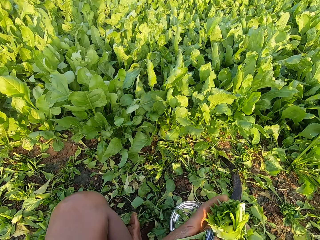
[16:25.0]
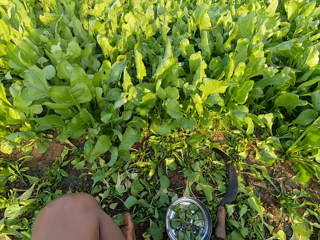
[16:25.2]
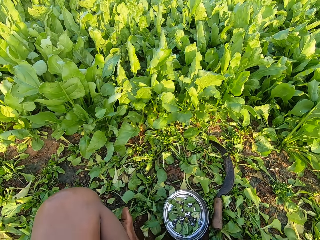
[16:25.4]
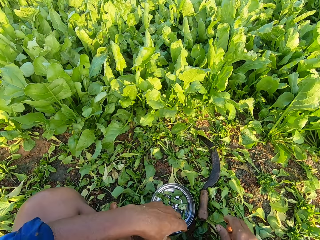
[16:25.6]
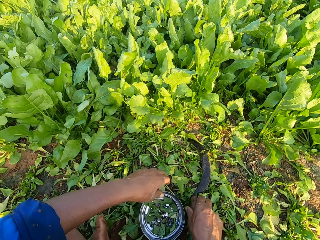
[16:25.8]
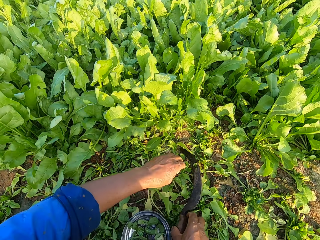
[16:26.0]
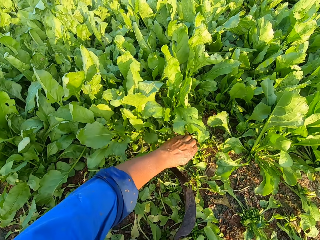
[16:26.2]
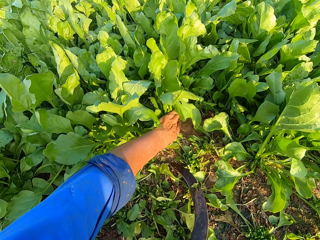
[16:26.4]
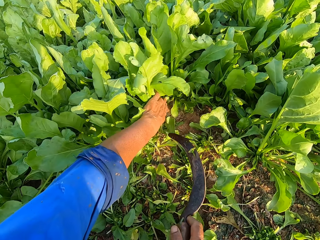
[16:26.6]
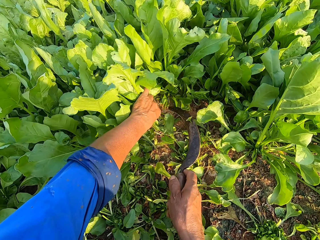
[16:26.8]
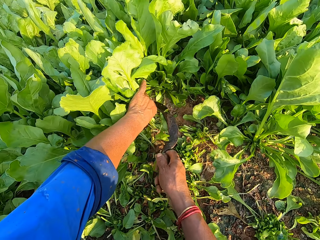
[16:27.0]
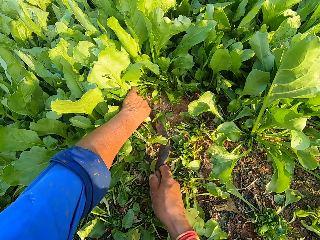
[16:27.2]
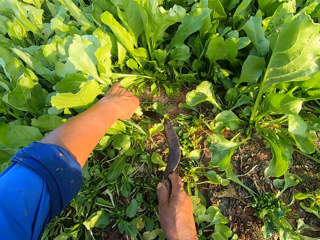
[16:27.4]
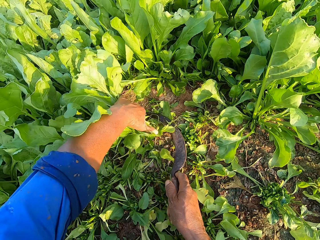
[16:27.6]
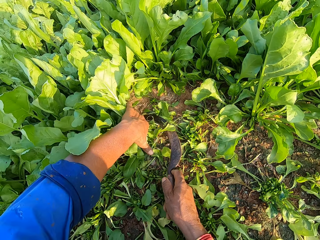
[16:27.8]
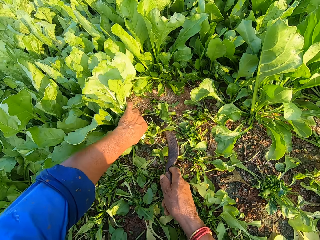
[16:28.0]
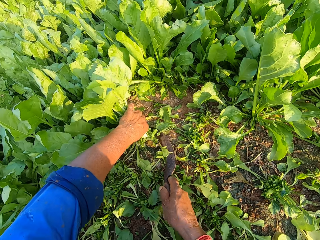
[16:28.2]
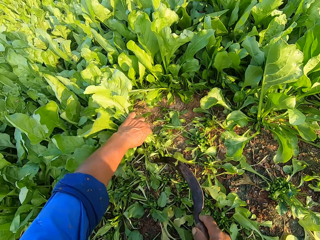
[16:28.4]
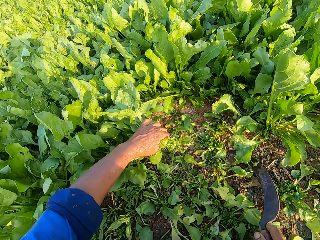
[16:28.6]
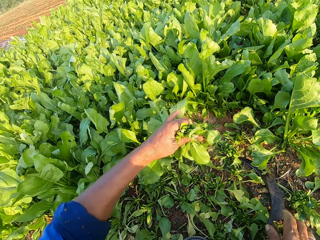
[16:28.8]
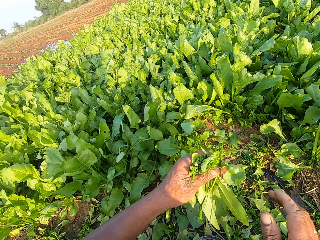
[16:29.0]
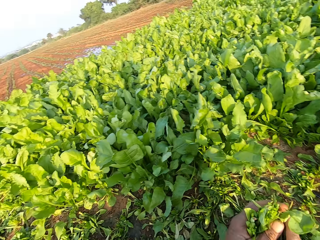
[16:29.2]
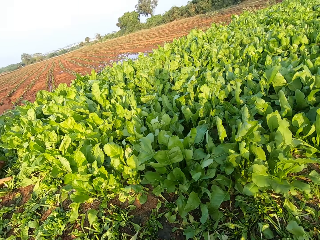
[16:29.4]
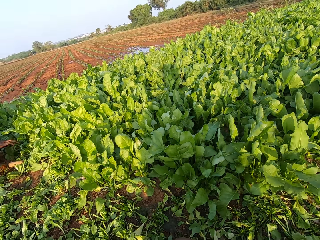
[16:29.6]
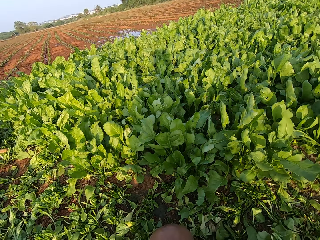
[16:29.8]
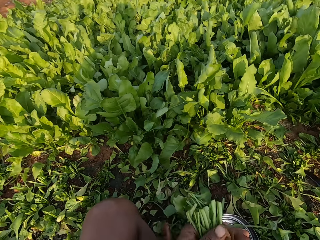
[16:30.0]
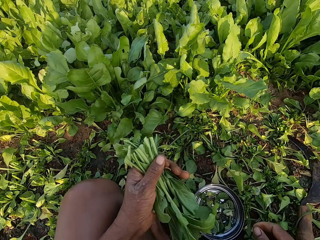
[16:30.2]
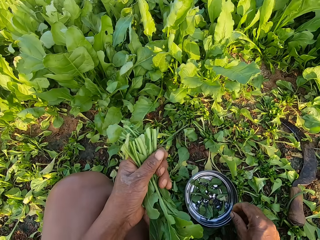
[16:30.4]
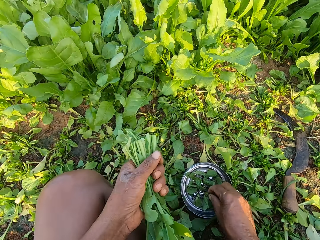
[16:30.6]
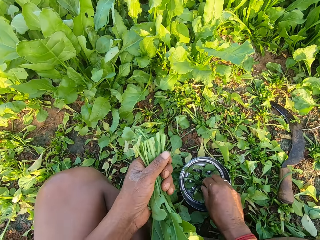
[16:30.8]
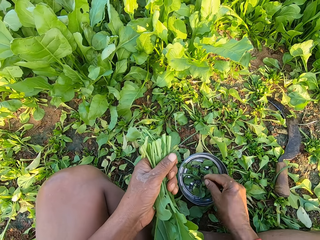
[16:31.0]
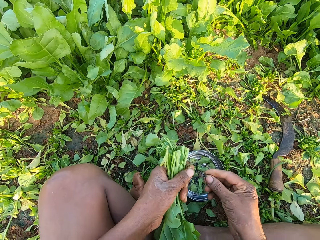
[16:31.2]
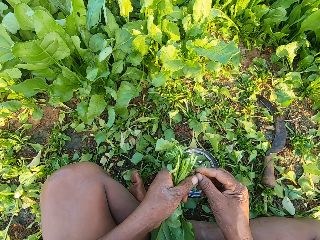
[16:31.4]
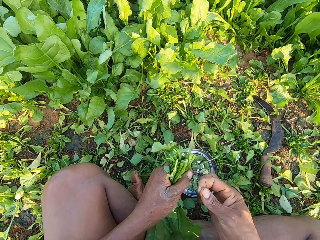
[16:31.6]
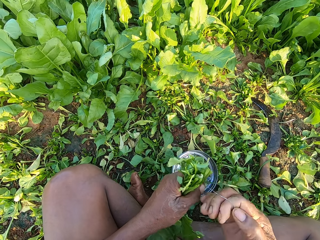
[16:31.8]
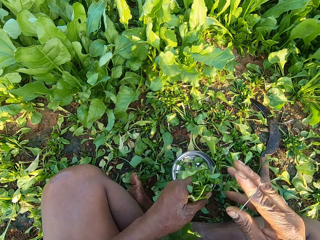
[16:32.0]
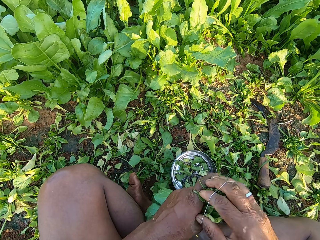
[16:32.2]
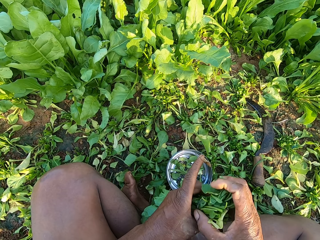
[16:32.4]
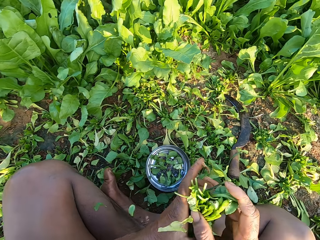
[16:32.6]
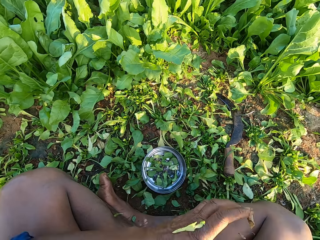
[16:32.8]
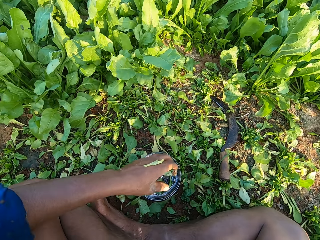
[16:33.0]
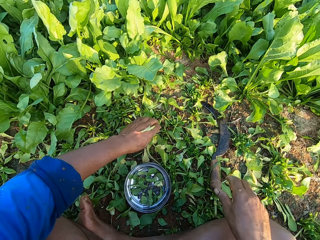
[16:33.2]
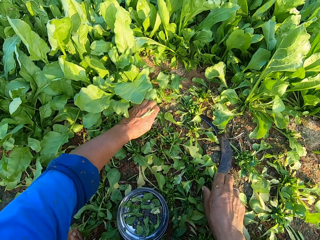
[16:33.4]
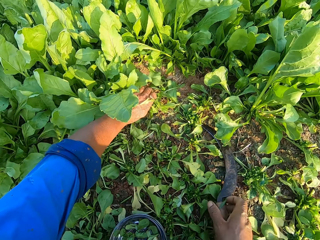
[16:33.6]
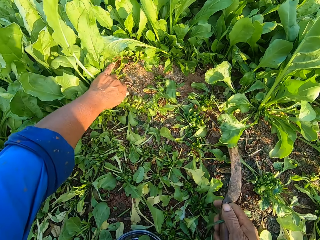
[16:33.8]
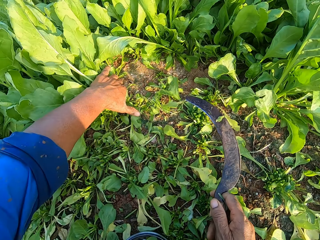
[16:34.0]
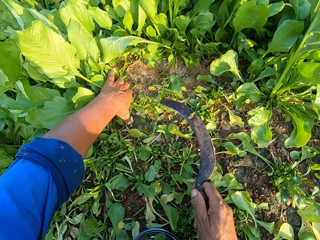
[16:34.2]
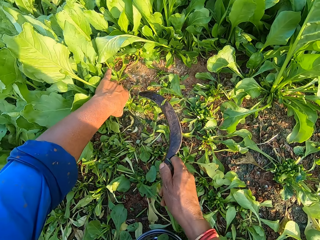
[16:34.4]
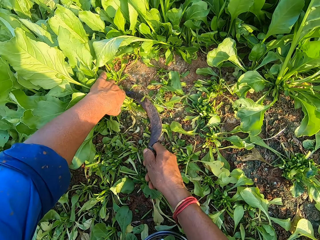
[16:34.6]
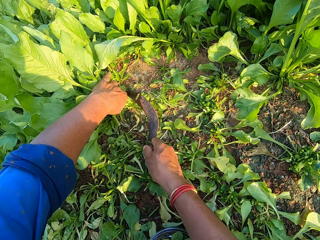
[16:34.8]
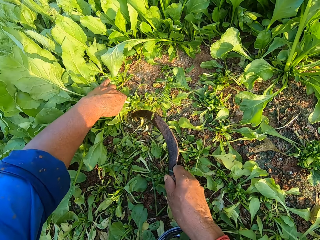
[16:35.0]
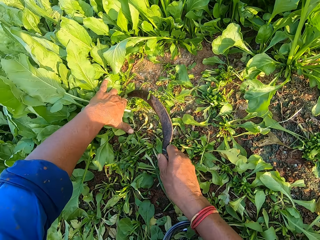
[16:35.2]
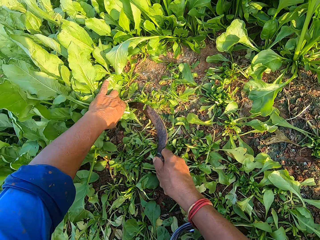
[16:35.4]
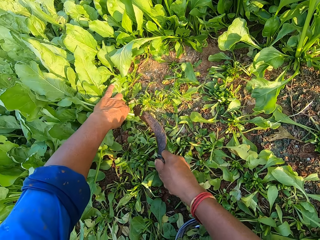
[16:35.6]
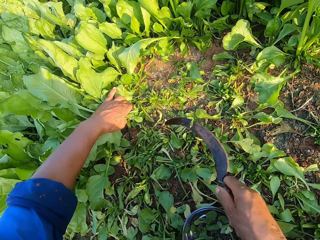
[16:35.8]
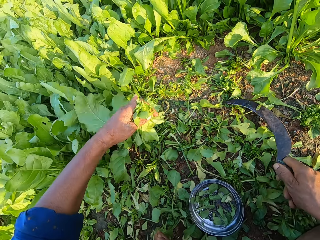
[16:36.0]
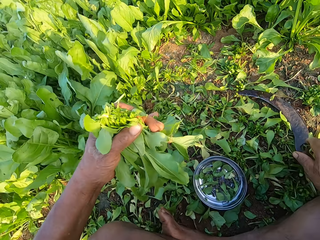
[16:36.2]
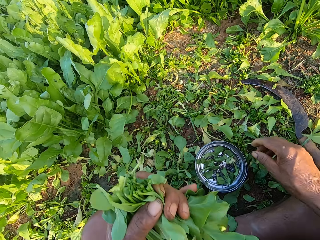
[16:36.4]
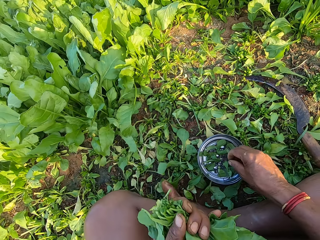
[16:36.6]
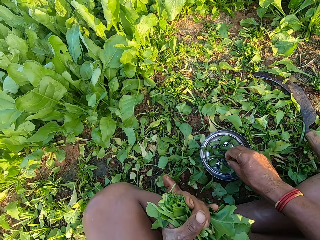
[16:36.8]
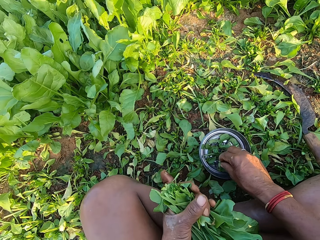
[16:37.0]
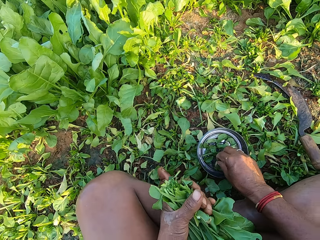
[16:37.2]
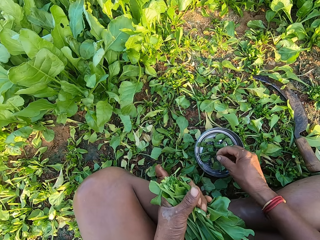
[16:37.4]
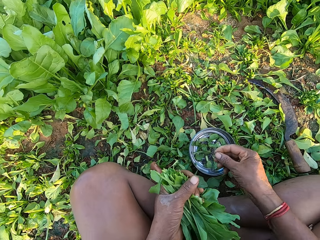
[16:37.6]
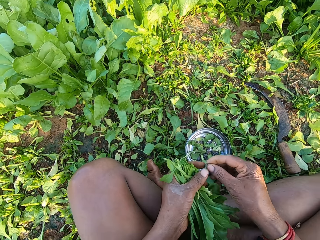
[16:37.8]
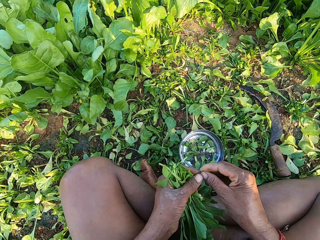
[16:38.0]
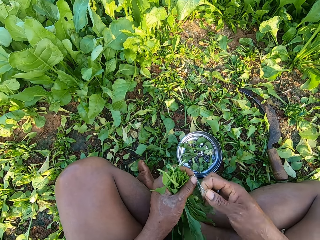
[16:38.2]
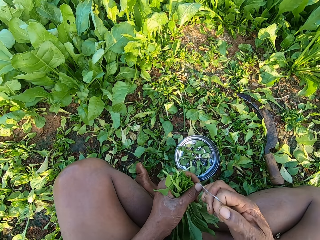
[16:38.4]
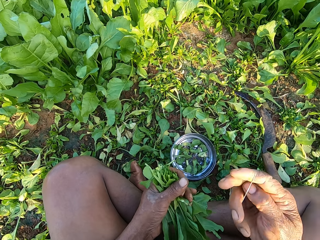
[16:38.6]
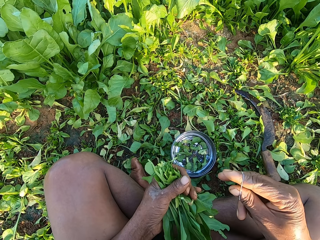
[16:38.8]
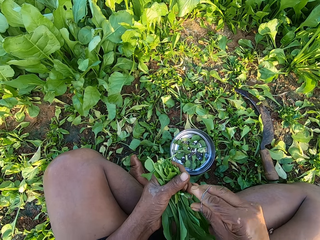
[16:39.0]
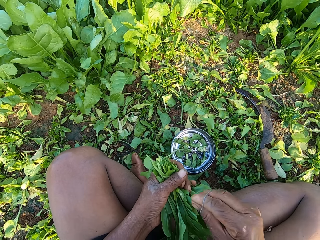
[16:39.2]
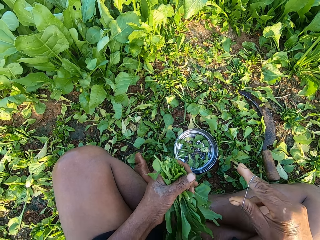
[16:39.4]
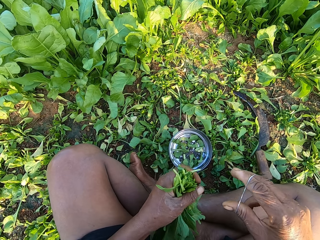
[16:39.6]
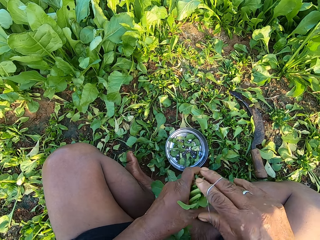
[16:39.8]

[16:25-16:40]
The camera wearer passes the bundle of vegetables in his left hand to his right hand. He drops the bundle of vegetables on the bundles of vegetables on the ground with his right hand. He picks up the knife or sickle from the ground with his right hand. He holds vegetables in the farm with his left hand. He cuts the vegetables in his left hand with the knife in his right hand. He speaks to a person. He drops the knife on the ground with his right hand. He arranges the vegetables with both hands. He looks around. He picks up a rubber band from the silver plate on the ground with his right hand. He holds the rubber band with both hands. He bands the vegetables in his left hand with the rubber band in his right hand. He passes the bundle of vegetables in his left hand to his right hand. He drops the bundle of vegetables on the bundles of vegetables on the ground with his right hand. He picks up the knife from the ground with his right hand. He holds vegetables in the farm with his left hand. He cuts the vegetables in his left hand with the knife in his right hand. He holds vegetables in the farm with his left hand. He cuts the vegetables in his left hand with the knife in his right hand. He drops the knife on the ground with his right hand. He picks up a rubber band from the plate on the ground with his right hand. He holds the rubber band with both hands.

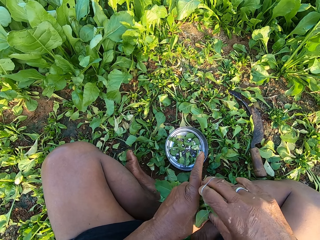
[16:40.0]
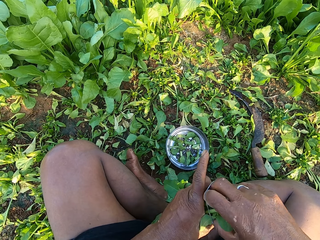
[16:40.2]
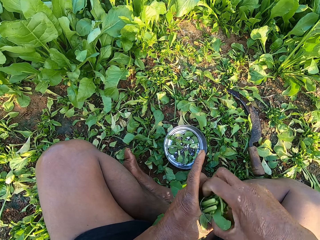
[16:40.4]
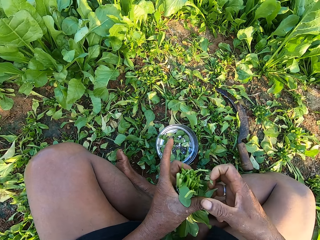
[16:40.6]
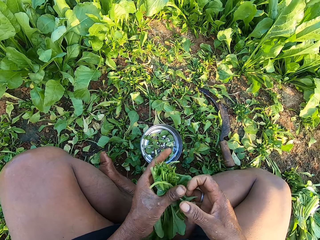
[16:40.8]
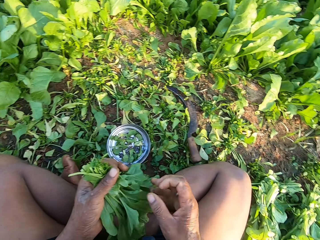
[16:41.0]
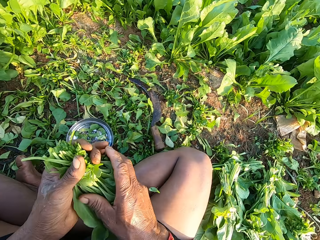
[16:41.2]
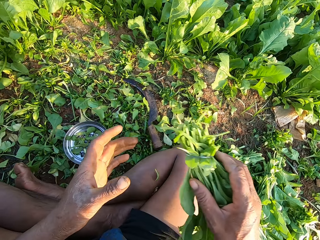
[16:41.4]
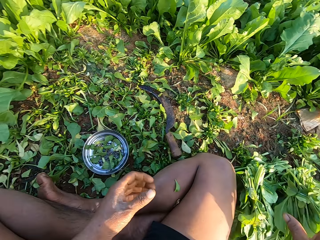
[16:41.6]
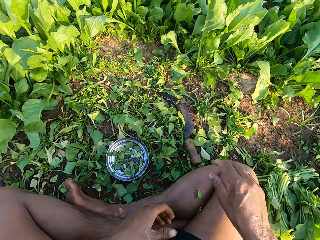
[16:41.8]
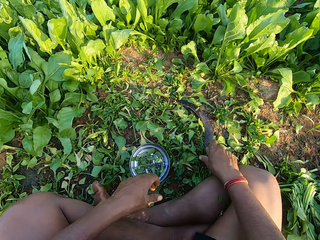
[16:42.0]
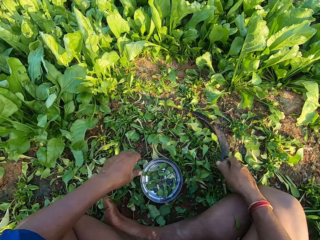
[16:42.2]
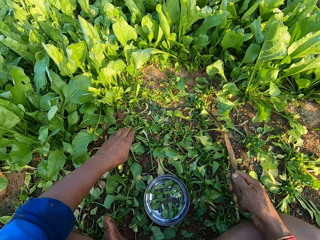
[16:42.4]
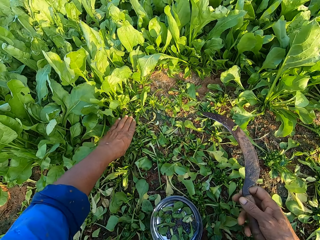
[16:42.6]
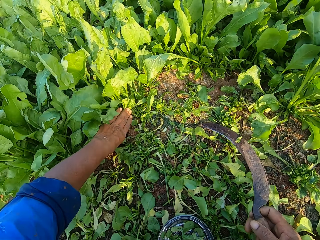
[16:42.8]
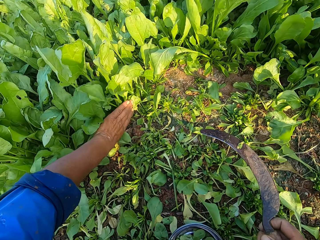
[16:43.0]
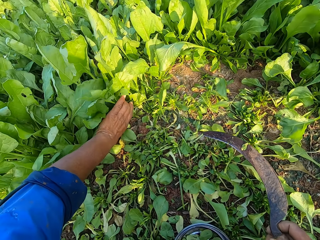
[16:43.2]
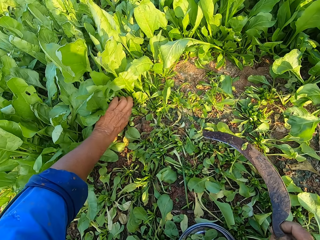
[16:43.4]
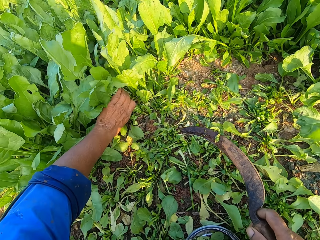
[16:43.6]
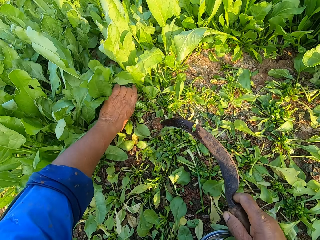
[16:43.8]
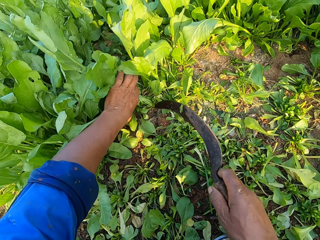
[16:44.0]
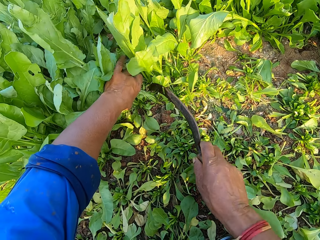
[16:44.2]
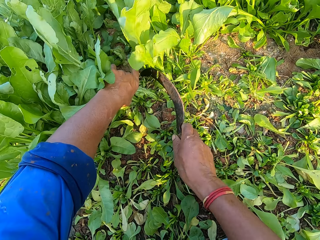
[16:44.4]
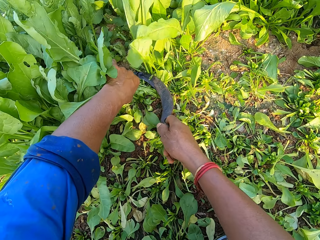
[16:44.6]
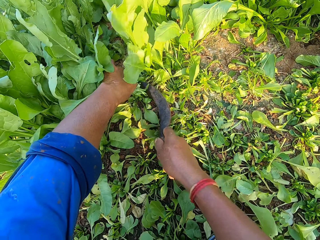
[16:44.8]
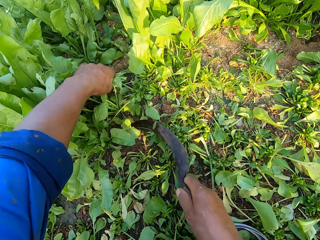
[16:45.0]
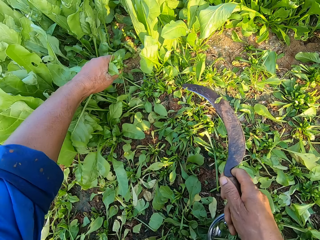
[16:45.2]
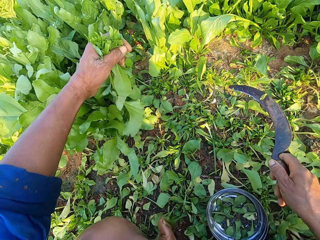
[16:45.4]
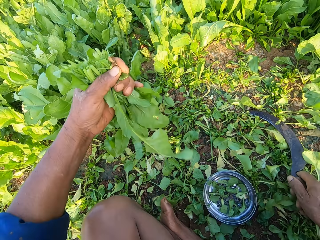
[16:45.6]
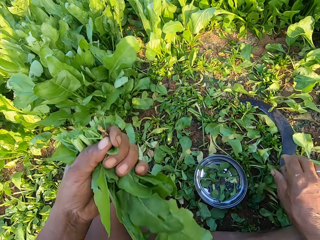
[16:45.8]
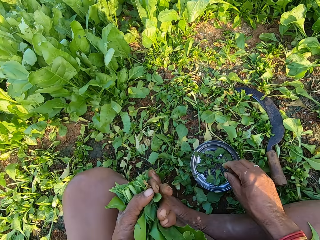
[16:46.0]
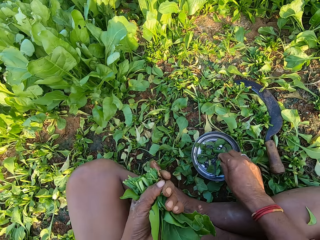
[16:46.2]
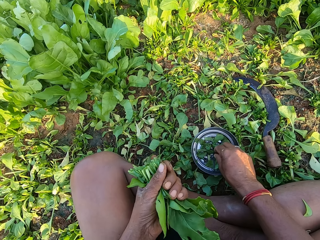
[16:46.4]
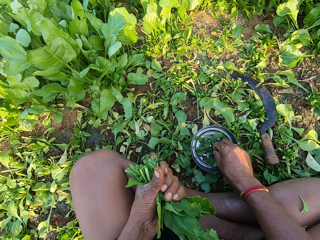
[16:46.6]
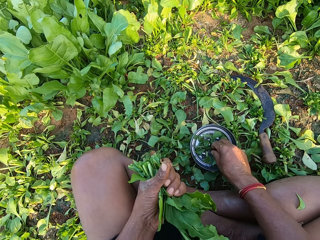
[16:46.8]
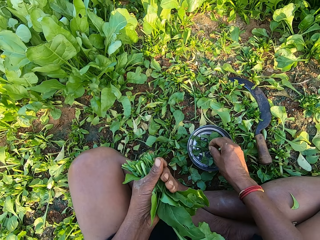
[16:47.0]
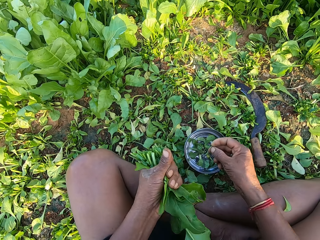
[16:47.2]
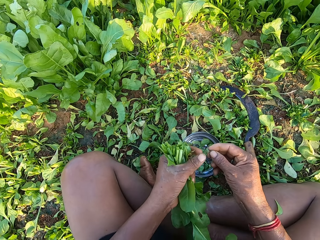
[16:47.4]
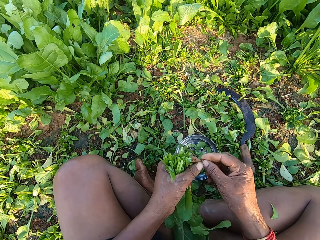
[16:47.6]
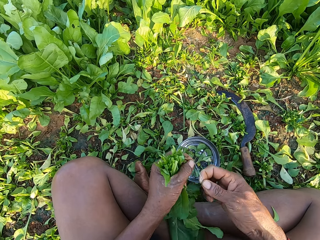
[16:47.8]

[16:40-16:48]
The camera wearer bands the vegetables in his left hand with the rubber band in his right hand. He passes the bundle of vegetables in his left hand to his right hand. He drops the bundle of vegetables on the bundles of vegetables on the ground with his right hand. He picks up the knife or sickle from the ground with his right hand. He speaks to a person. He holds vegetables in the farm with his left hand. He cuts the vegetables in his left hand with the knife in his right hand. He drops the knife on the ground with his right hand. He picks up a rubber band from the silver plate on the ground with his right hand. He speaks to the person. He holds the rubber band with both hands.
